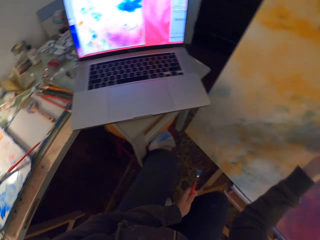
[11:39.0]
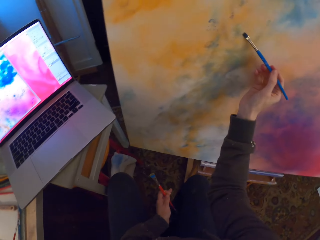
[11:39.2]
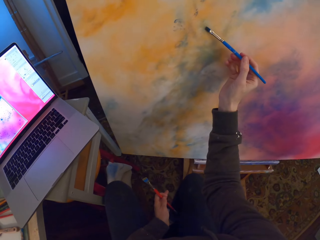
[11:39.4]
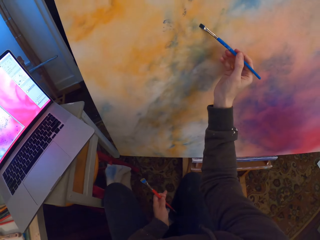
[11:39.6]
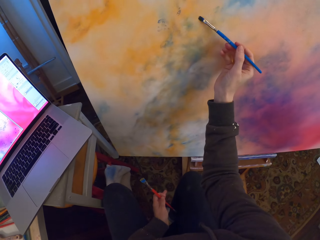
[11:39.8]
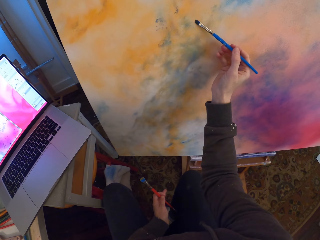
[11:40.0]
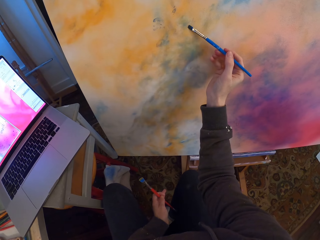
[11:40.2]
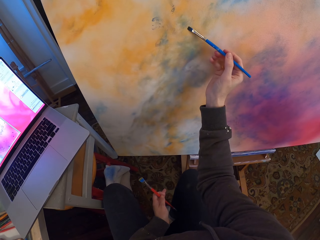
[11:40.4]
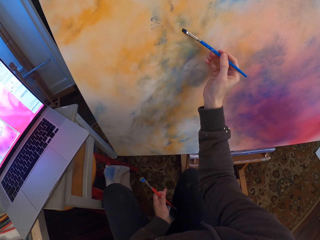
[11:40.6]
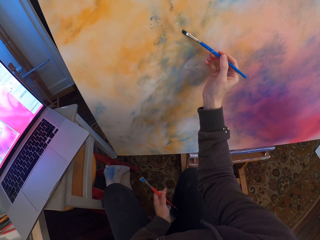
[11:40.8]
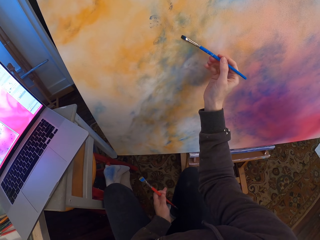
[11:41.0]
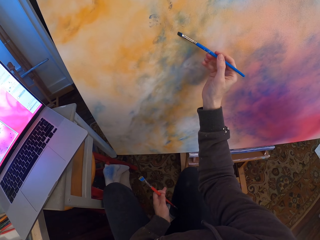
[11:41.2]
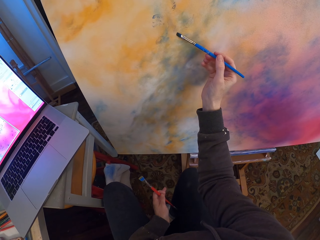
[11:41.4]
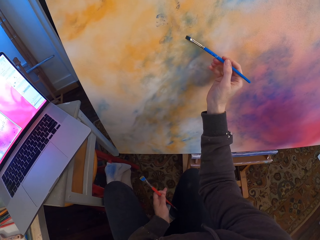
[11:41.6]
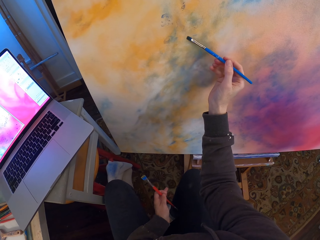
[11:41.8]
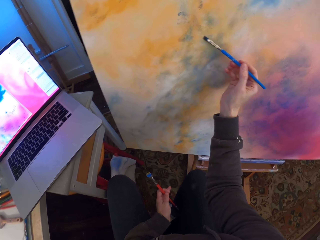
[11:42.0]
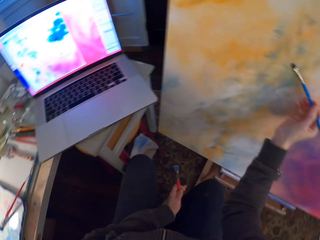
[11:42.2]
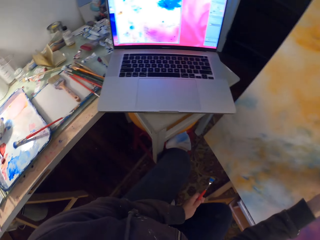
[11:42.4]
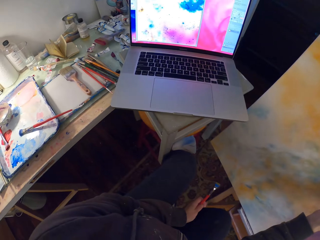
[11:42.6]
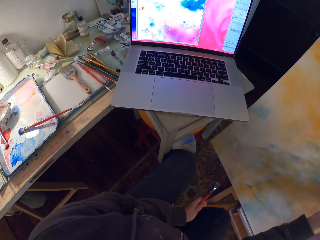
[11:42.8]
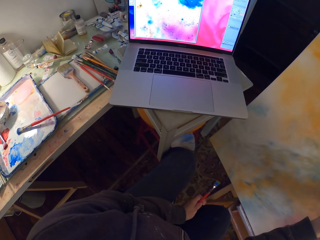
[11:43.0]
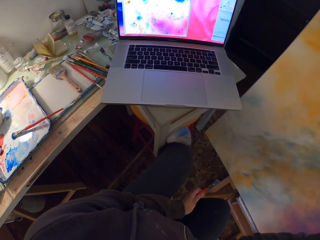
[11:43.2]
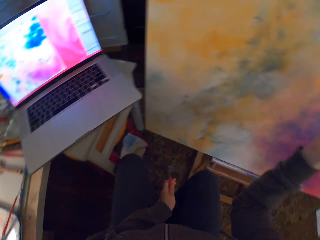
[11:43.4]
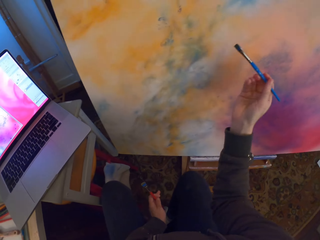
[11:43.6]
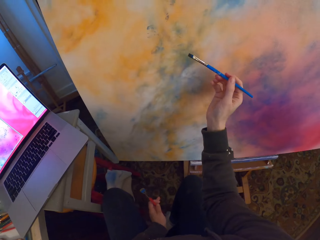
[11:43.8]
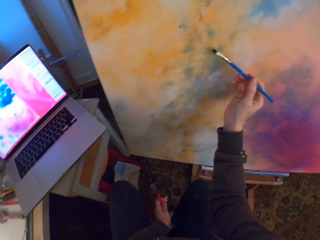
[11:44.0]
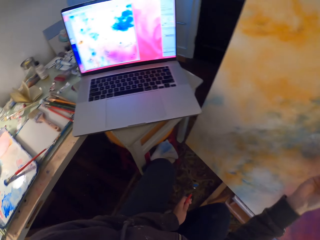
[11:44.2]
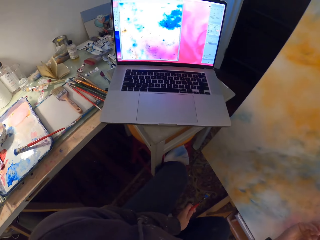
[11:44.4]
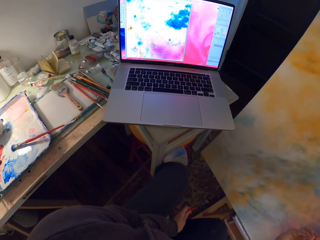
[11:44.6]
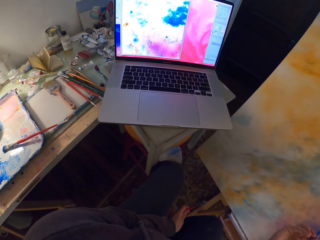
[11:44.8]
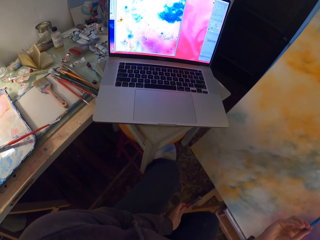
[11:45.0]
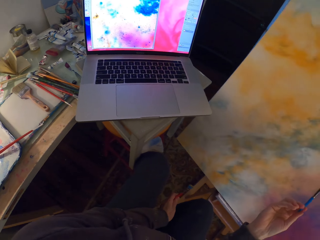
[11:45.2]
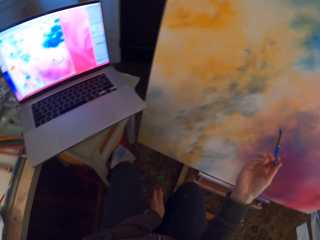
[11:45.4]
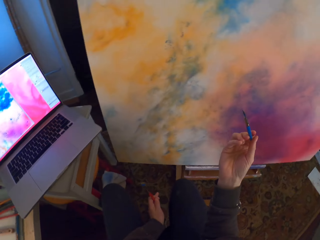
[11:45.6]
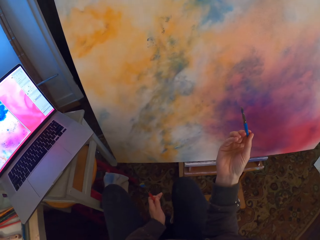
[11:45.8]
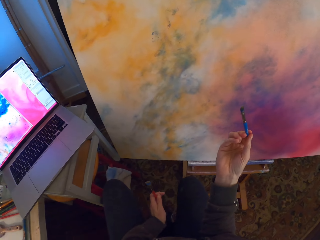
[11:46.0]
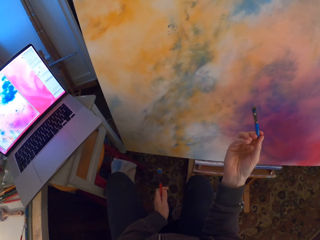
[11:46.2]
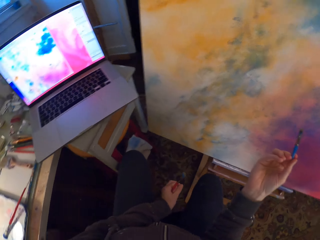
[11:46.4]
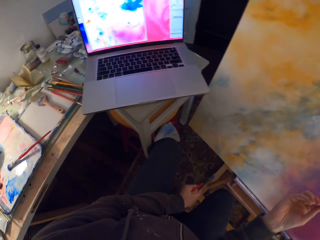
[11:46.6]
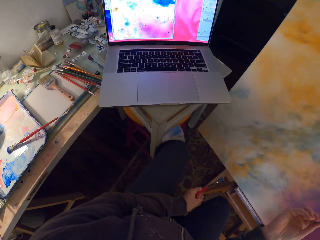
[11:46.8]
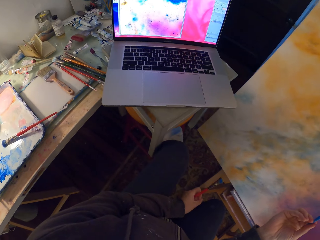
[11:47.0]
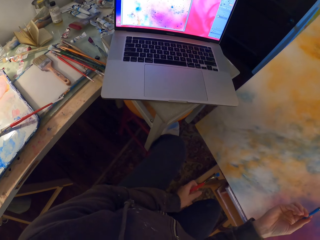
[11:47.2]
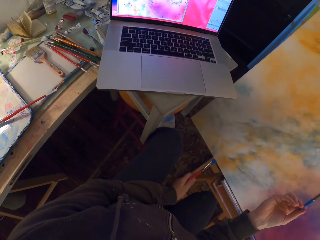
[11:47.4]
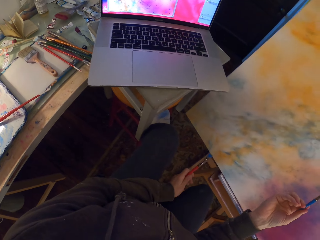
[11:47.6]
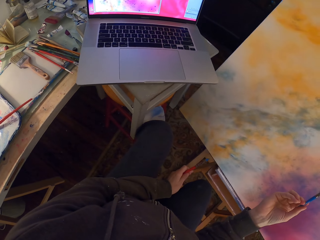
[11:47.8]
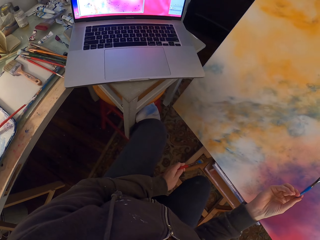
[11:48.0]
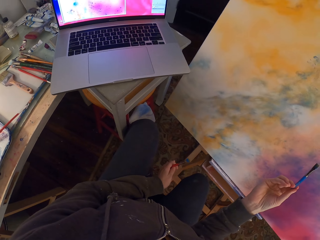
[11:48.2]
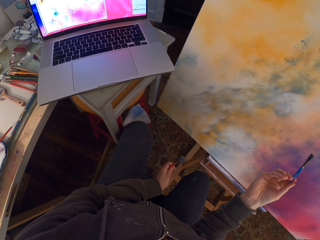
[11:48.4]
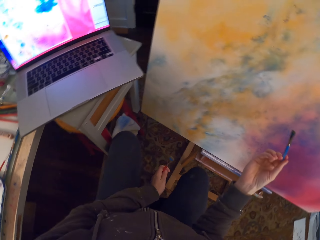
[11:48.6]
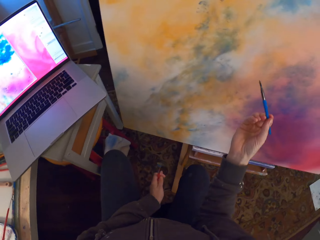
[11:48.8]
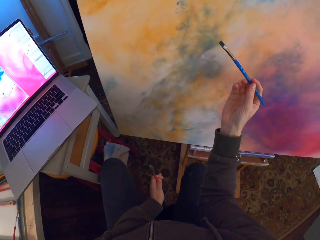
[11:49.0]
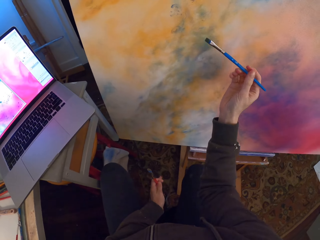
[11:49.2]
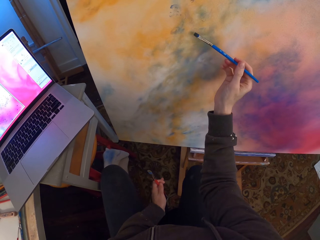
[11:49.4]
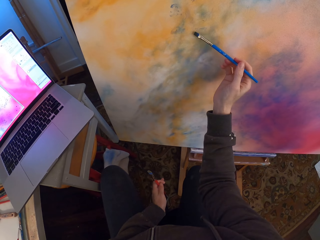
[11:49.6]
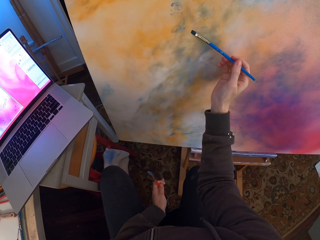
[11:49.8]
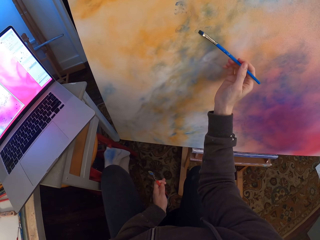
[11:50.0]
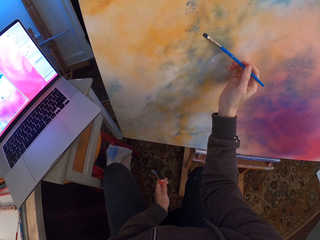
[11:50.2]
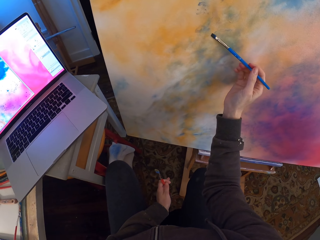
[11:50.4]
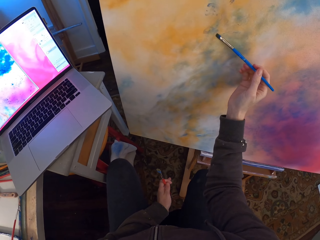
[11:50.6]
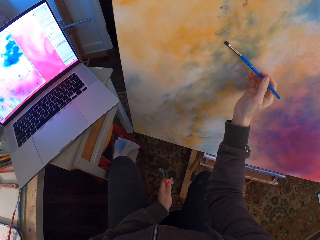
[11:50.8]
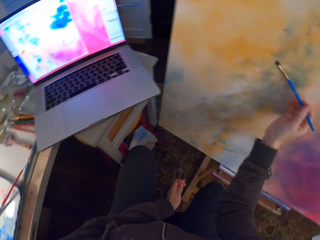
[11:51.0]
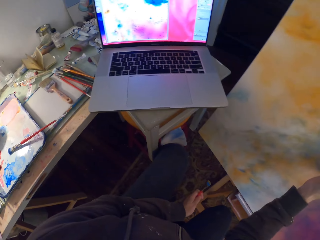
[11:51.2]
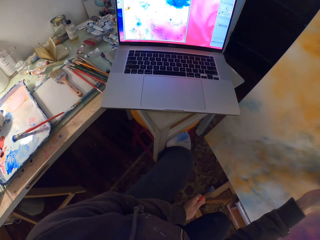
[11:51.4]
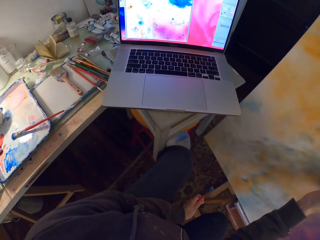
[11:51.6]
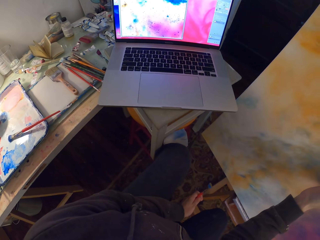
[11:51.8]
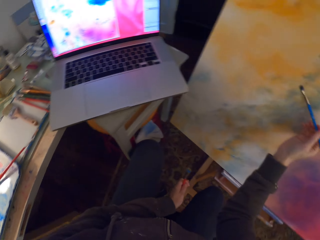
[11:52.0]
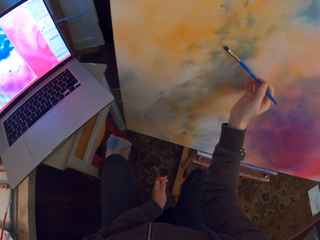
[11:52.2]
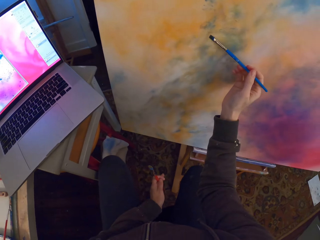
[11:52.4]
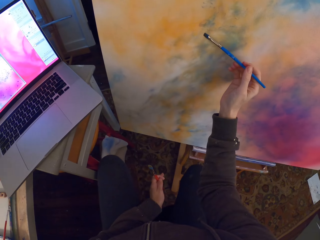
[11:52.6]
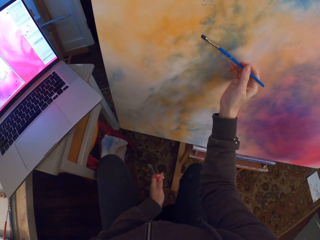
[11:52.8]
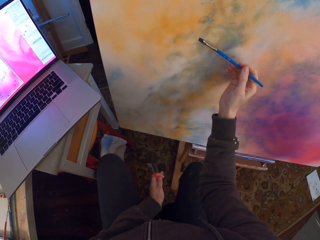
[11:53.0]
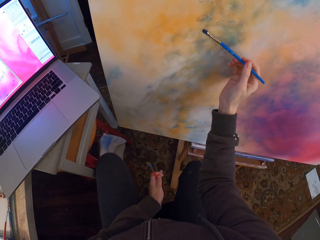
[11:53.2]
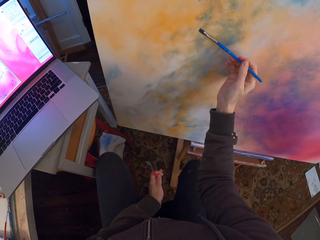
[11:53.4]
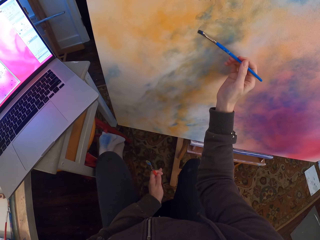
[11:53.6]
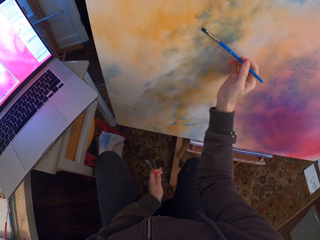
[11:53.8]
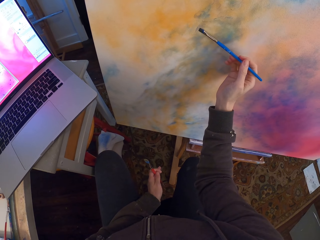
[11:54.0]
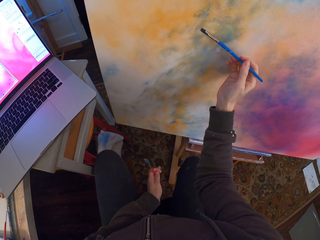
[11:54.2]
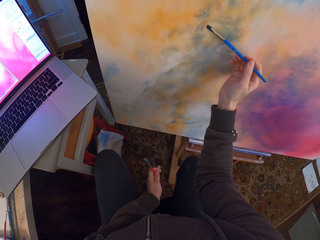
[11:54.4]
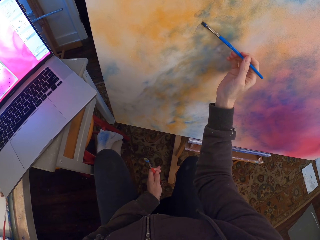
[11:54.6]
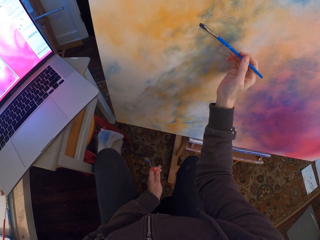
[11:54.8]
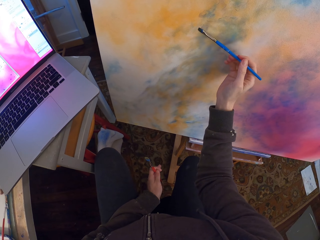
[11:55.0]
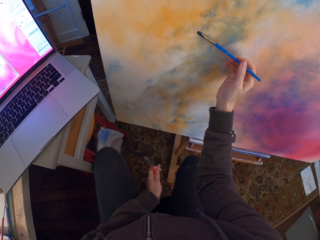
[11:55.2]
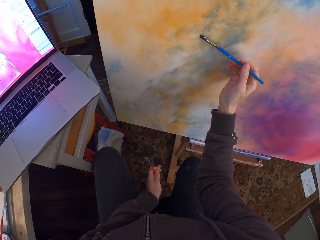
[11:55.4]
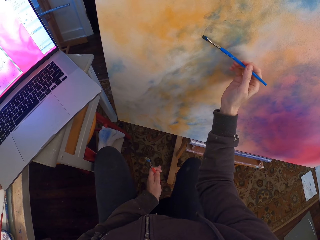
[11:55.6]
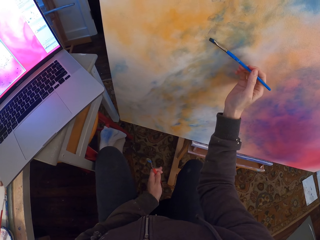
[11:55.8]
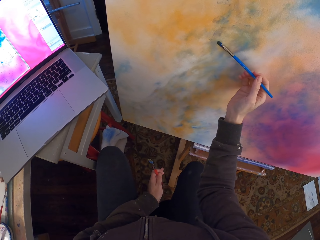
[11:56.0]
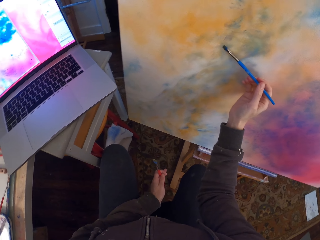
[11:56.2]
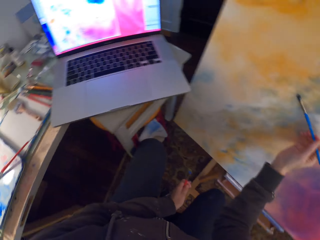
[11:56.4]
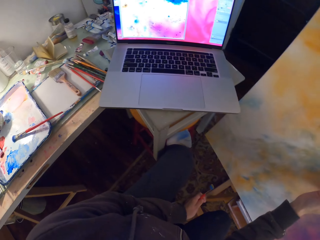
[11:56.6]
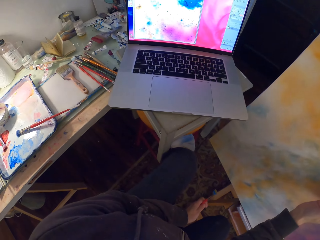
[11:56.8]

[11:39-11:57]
The camera wearer looks around a room. They paint a canvas with a paint brush. They look around the room. They adjust the paint brush. They paint the canvas with the paint brush. They look around the room. They paint the canvas with the paint brush.

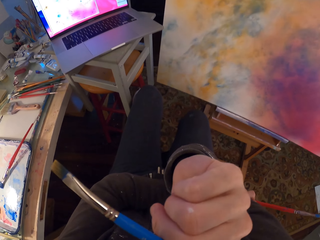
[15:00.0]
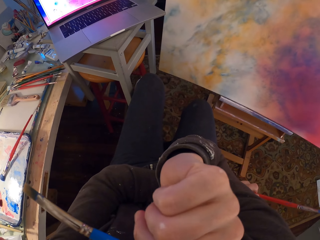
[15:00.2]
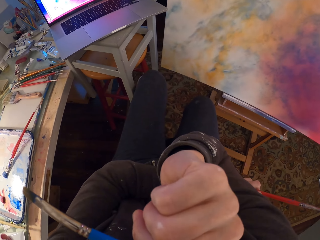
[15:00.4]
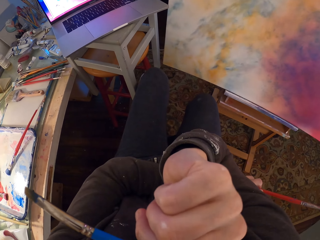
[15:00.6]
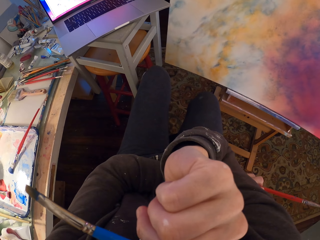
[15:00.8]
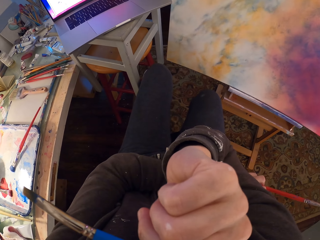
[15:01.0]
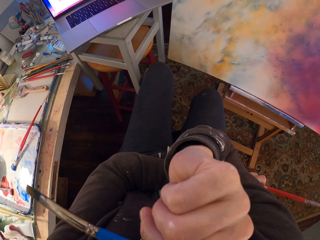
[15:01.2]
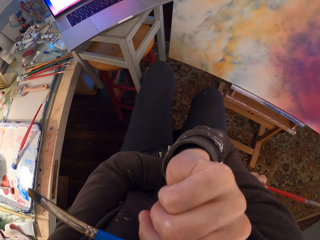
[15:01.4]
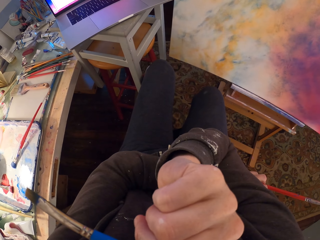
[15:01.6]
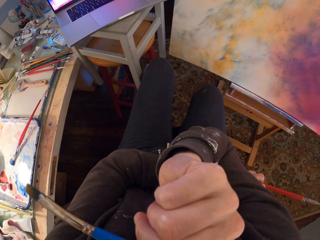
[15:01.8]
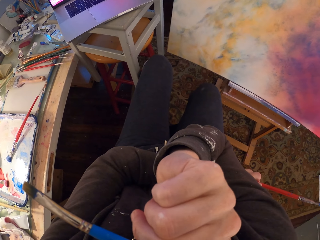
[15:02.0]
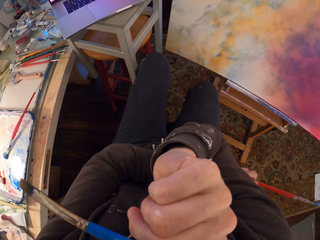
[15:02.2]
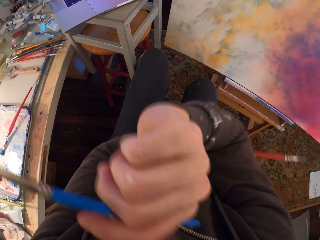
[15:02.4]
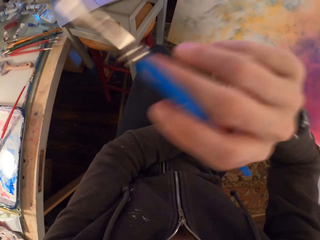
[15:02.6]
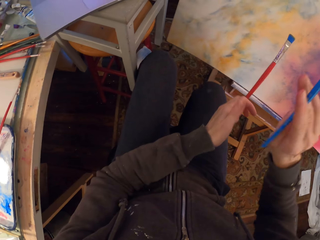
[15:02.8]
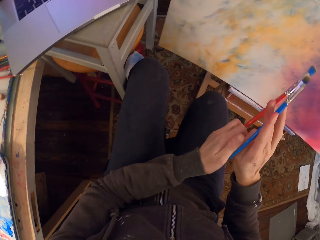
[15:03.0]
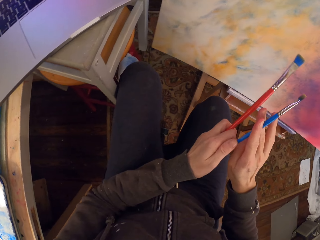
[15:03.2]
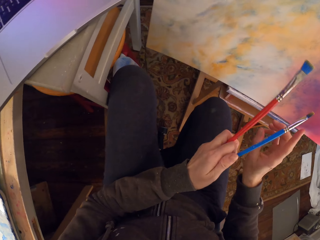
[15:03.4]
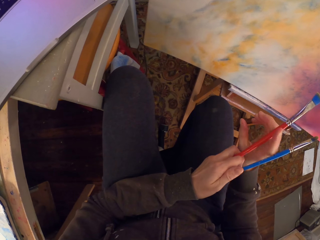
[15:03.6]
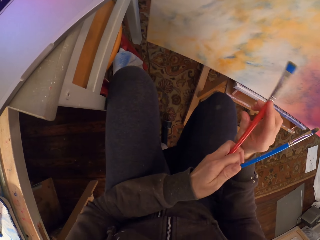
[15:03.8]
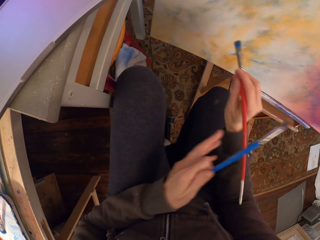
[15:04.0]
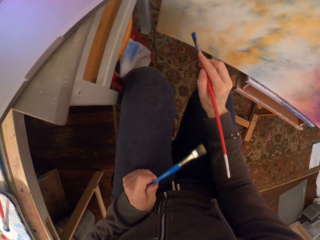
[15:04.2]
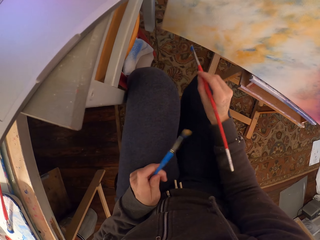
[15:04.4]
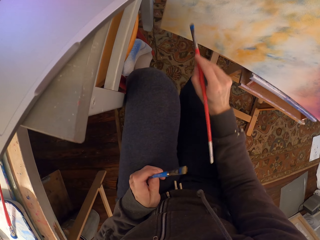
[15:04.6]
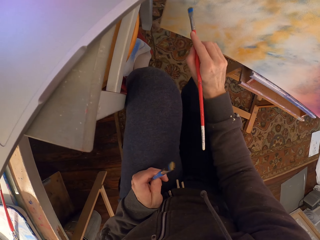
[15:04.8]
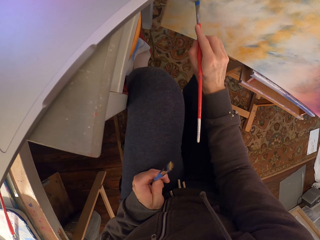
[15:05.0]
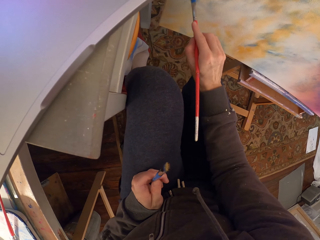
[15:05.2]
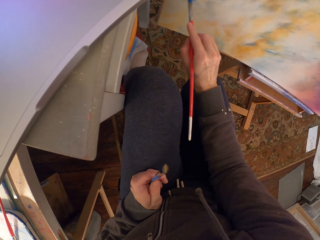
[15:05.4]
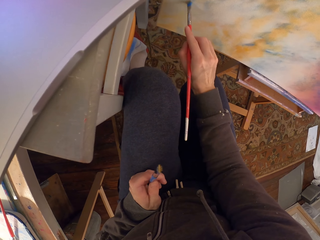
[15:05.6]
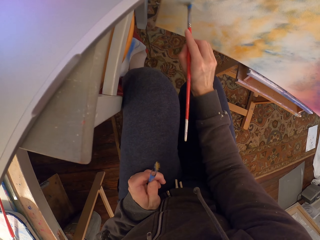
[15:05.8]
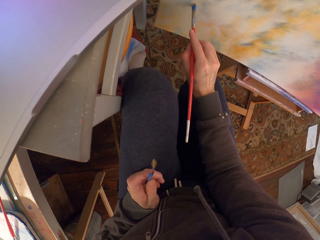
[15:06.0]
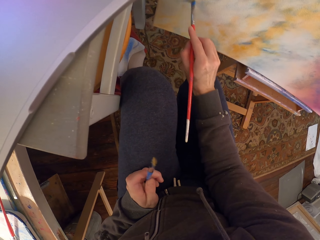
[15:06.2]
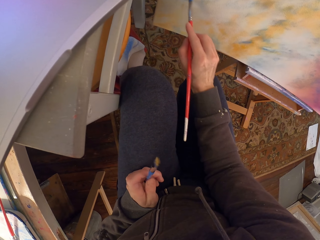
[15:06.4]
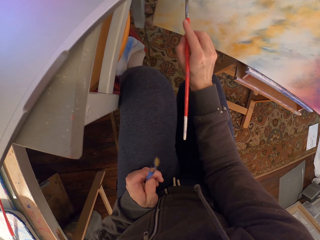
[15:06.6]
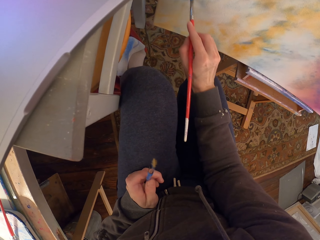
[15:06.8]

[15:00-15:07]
The camera wearer looks around a room. They take a pose. They switch paint brushes. They paint a canvas with a paint brush.
